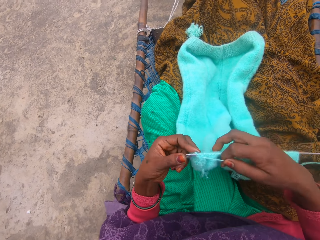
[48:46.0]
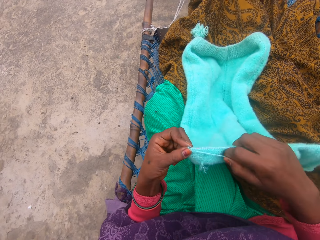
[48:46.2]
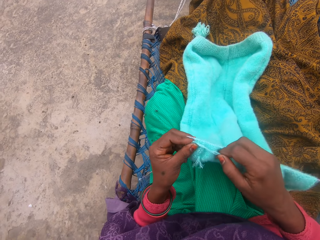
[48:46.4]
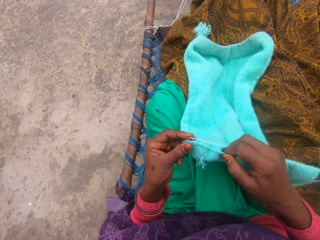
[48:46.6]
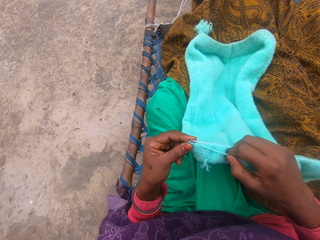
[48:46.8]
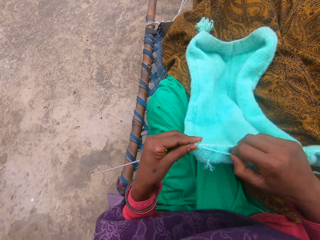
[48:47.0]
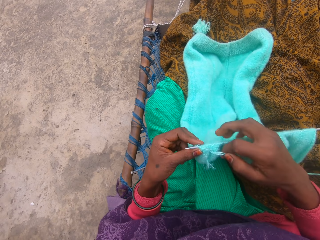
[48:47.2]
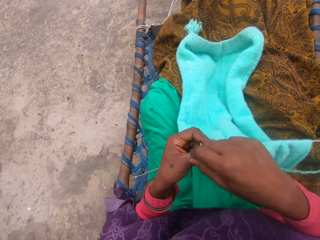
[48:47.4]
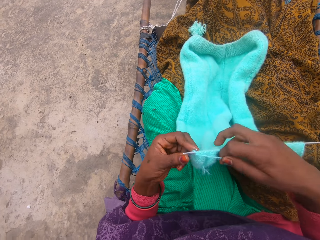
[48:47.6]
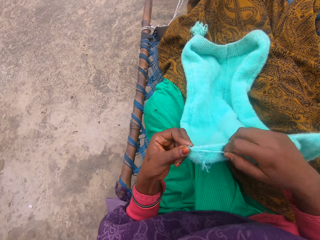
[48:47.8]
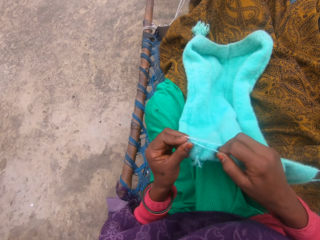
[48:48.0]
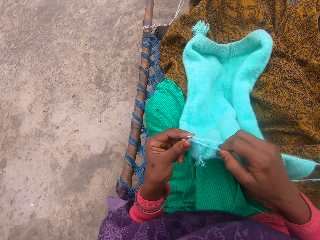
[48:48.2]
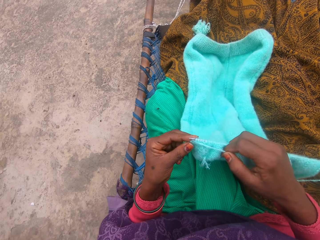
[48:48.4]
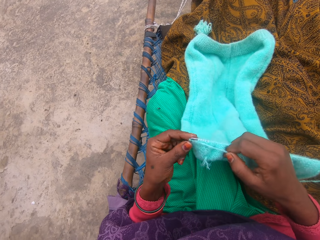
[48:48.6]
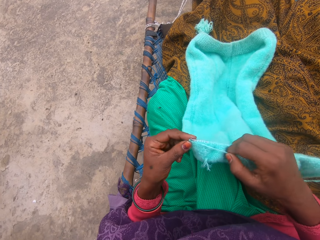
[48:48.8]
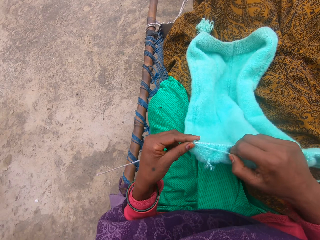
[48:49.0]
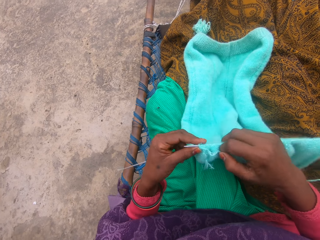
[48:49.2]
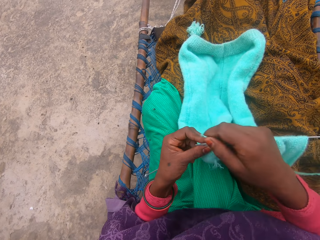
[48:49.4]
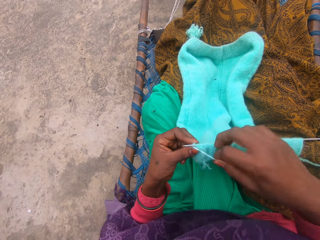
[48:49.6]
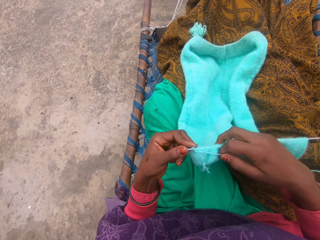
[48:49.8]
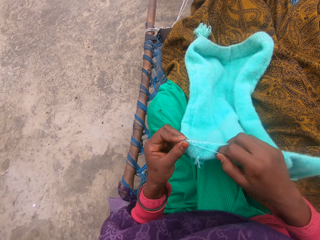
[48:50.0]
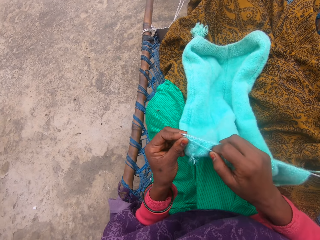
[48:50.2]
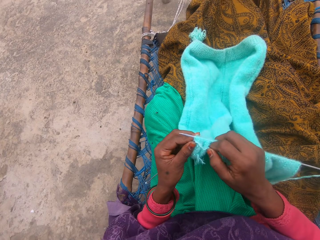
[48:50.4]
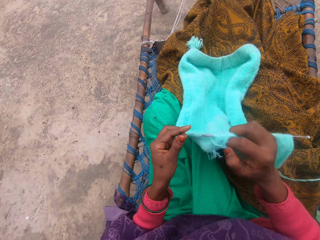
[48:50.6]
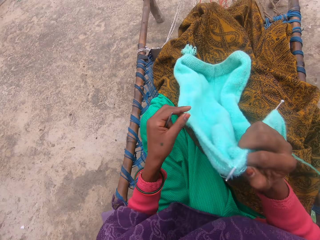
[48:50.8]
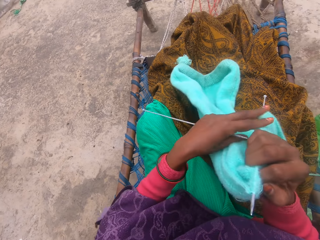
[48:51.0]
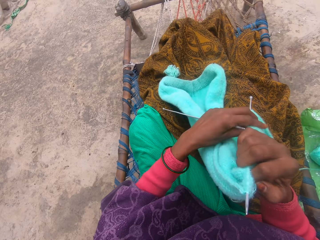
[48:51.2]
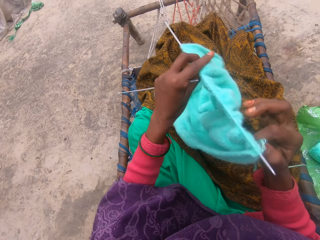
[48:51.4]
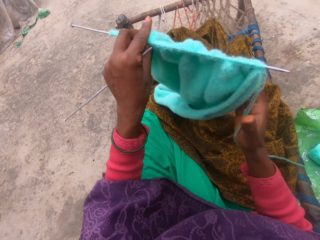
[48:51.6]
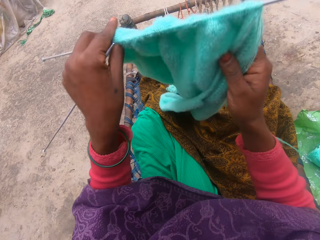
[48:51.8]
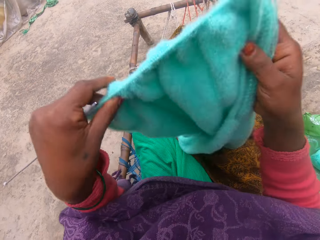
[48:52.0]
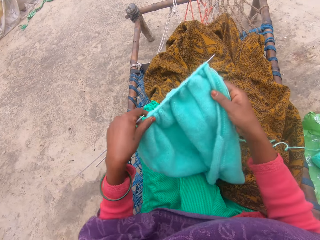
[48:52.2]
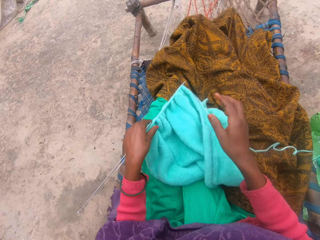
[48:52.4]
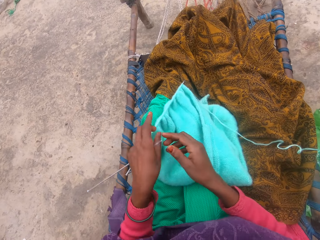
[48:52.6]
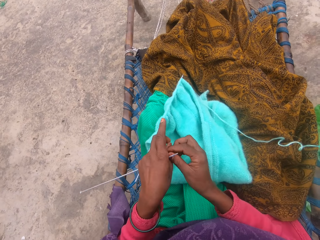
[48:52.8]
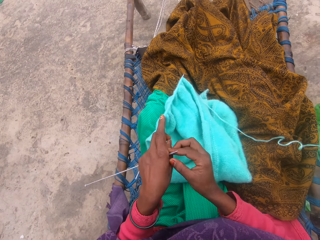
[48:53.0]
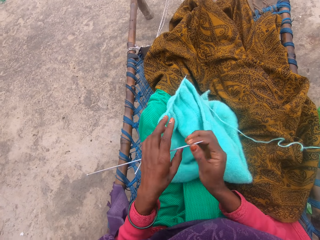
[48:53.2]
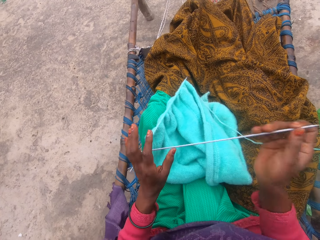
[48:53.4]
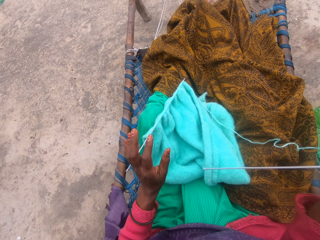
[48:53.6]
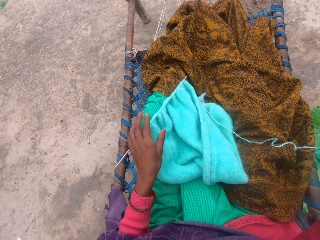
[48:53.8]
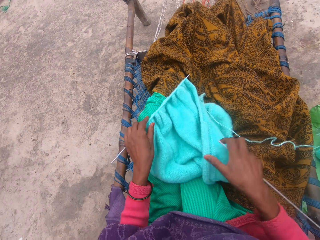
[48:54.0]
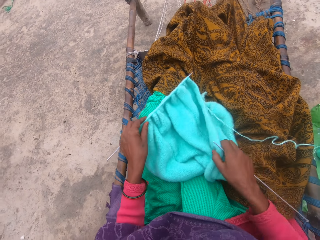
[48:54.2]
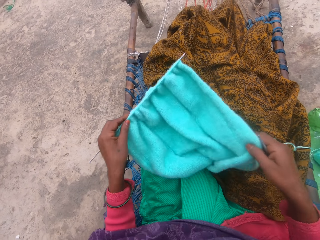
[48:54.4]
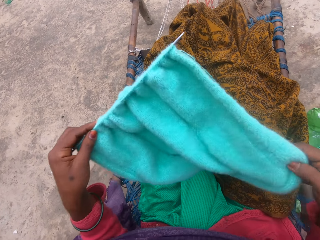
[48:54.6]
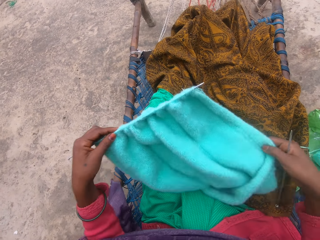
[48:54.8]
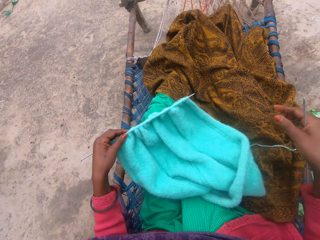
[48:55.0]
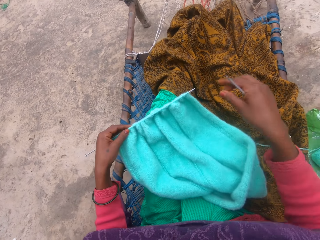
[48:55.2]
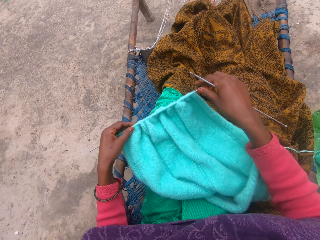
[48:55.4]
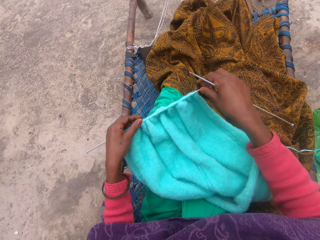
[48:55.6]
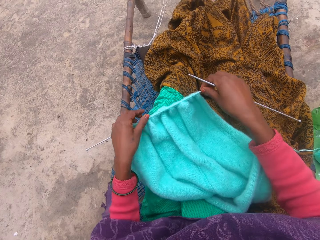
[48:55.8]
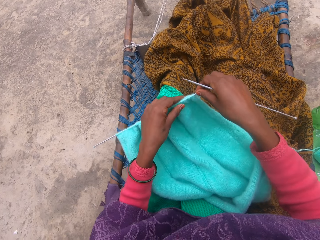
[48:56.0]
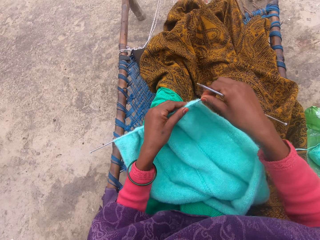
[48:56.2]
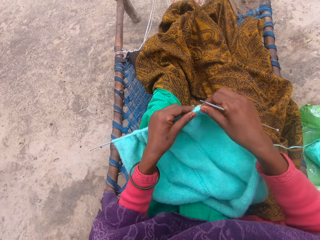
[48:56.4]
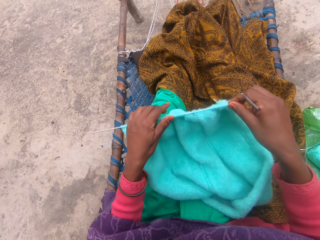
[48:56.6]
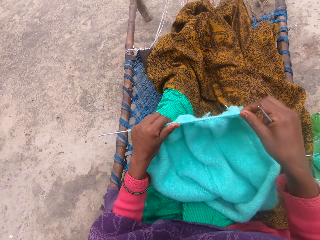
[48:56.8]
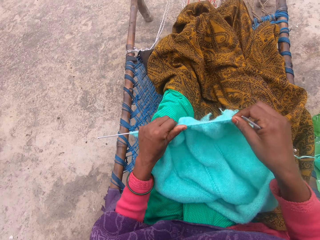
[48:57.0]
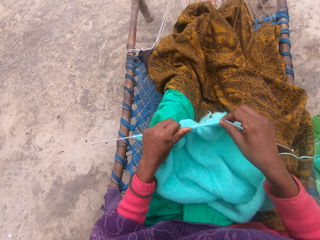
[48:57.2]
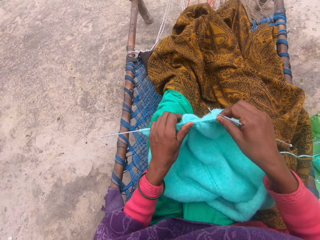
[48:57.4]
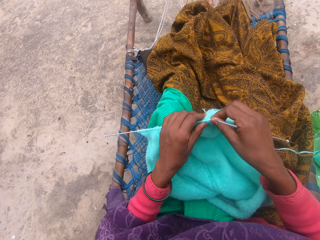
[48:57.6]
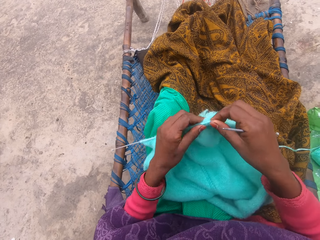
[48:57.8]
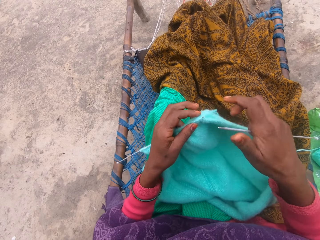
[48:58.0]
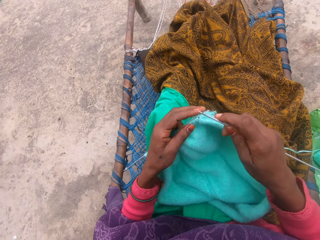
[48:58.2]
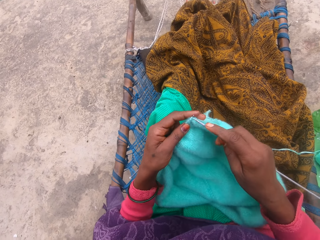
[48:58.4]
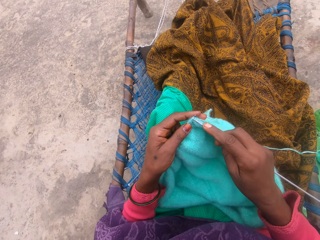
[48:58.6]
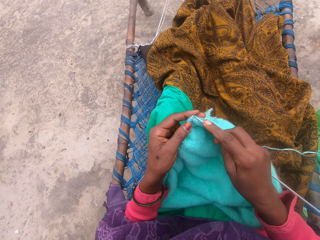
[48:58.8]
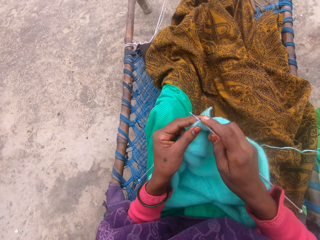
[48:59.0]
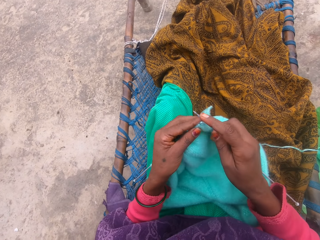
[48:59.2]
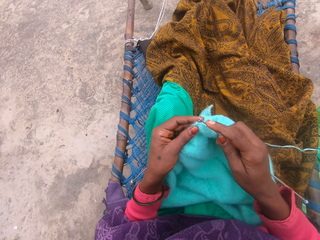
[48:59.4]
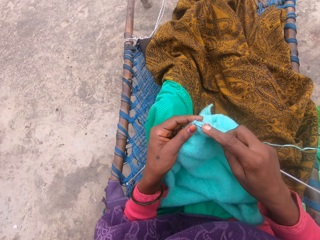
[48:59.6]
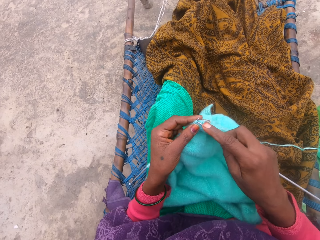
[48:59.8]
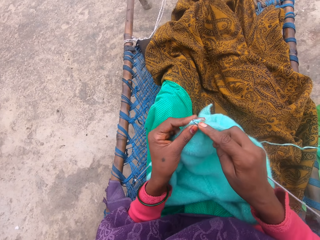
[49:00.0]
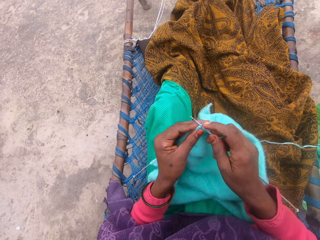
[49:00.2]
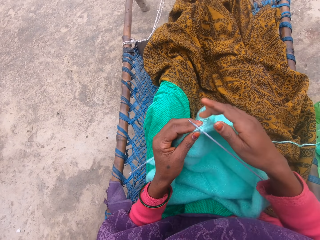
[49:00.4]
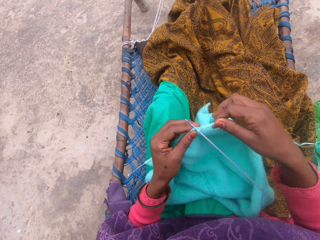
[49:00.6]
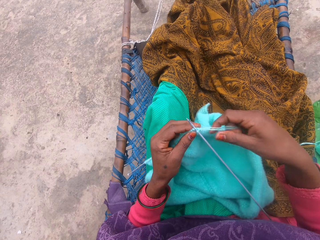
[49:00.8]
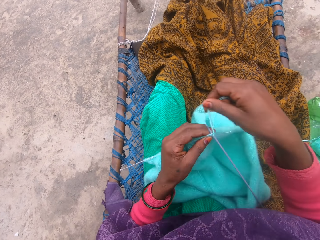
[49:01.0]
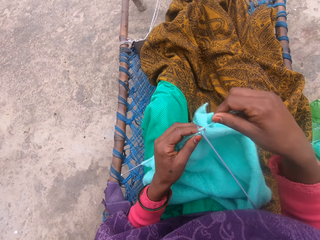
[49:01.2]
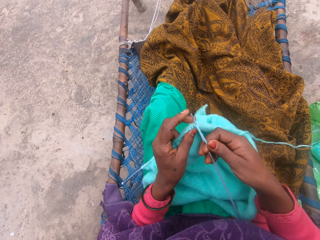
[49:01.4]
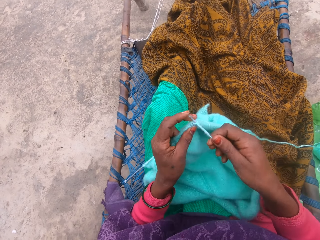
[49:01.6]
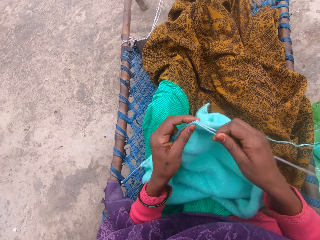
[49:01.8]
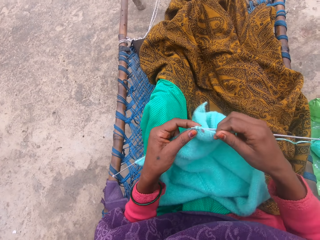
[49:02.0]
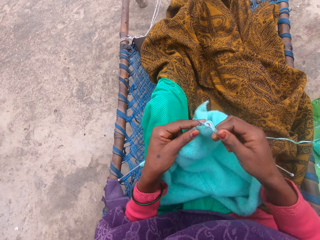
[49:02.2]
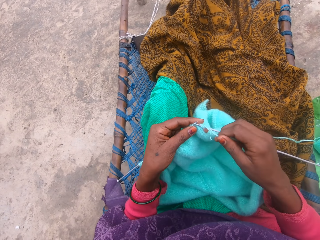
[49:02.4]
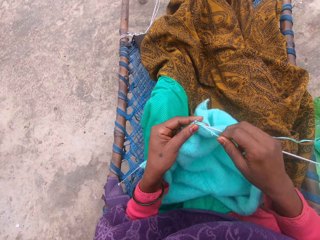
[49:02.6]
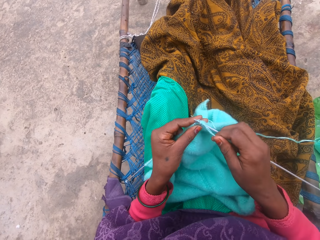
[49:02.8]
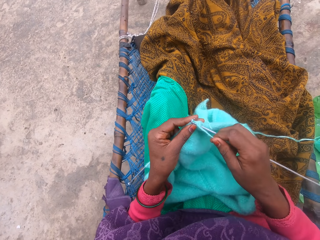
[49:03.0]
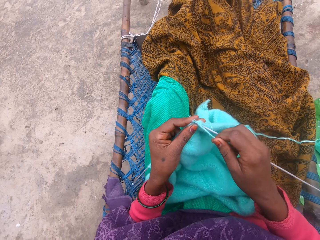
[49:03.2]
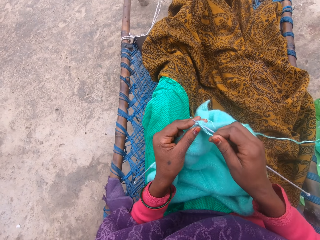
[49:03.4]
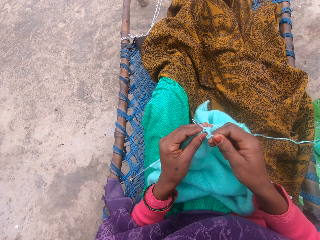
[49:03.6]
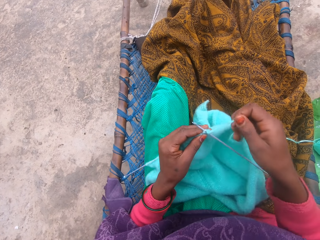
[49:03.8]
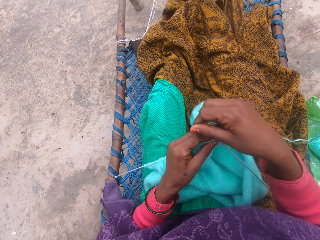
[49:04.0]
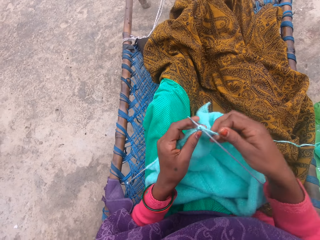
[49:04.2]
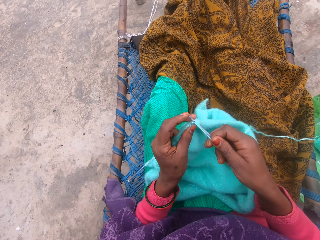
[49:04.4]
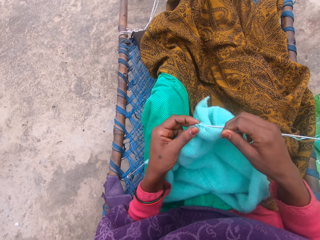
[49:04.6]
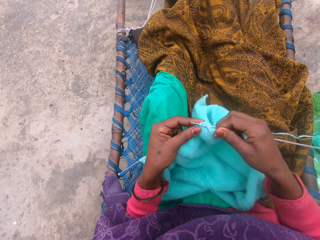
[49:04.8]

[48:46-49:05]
The camera wearer turns the yarn to the other side with her two hands. She drops the crochet on her lap with her two hands. She collects the knitting needle with her right hand from her left hand. She picks up the crochet from her lap with her two hands. She drops the crochet on her lap with her two hands. She moves the piece of cloth. She adjusts the knitting needle with her two hands. She pushes the needle through the piece of cloth. She knits the yarn with the needle.

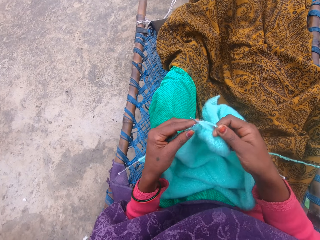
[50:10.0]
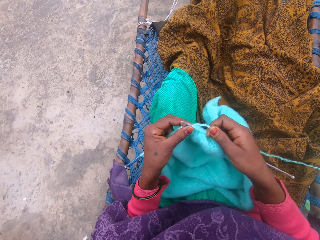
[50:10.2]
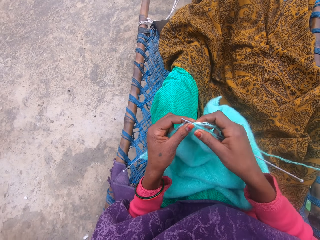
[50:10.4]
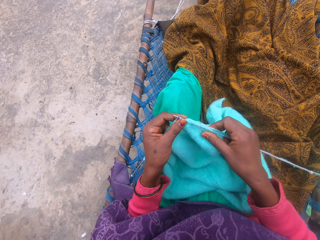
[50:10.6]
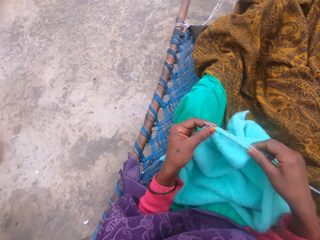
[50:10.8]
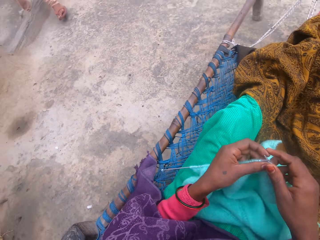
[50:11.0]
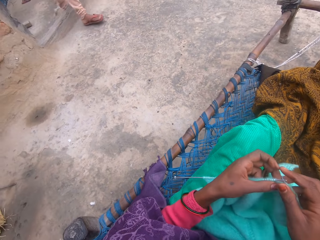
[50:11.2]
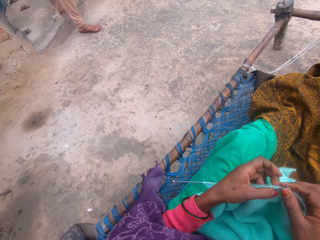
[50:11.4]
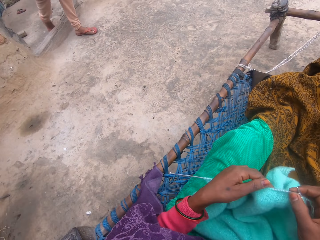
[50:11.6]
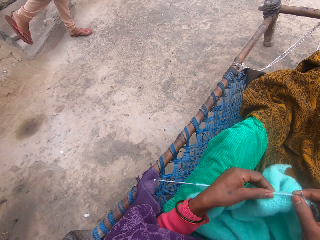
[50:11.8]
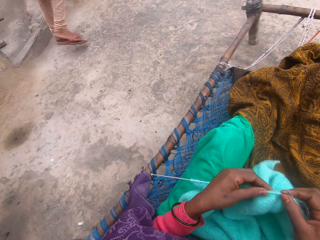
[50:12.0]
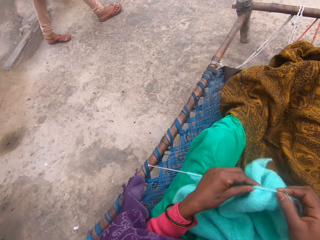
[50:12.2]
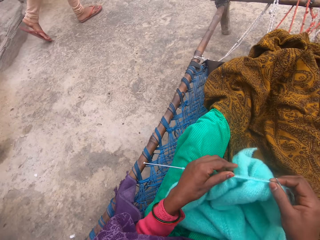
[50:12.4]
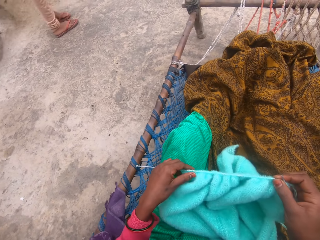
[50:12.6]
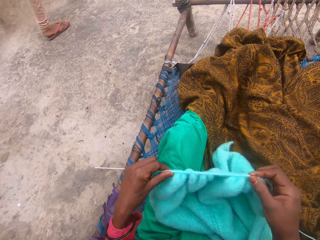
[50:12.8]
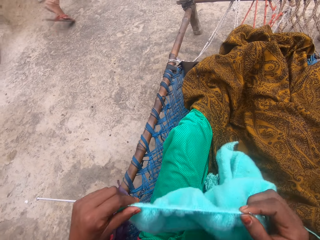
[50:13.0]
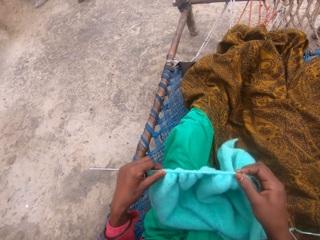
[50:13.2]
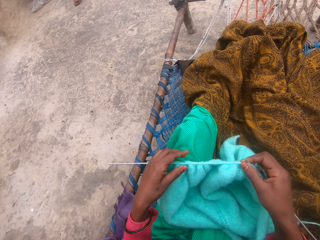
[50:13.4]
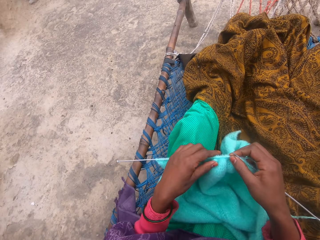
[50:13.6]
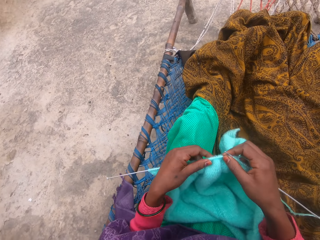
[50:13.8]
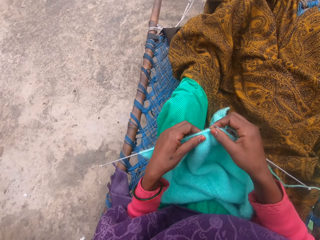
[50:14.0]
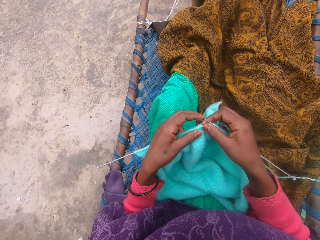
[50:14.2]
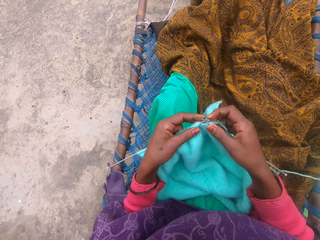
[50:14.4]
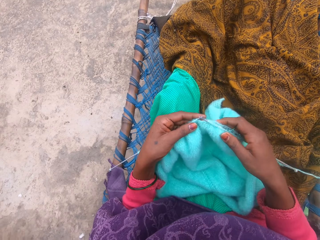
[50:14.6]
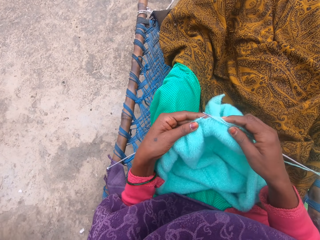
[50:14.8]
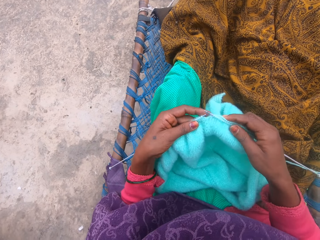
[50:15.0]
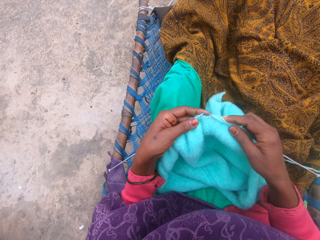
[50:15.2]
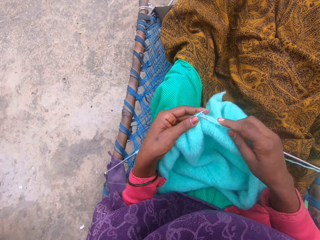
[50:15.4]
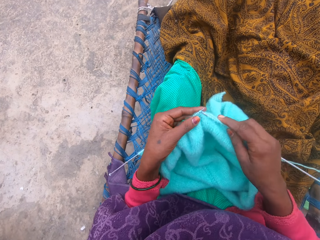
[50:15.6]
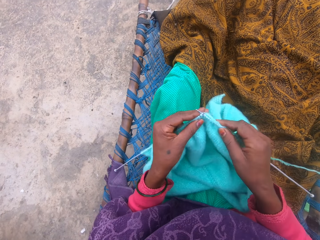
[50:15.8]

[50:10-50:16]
The camera wearer turns to her left. A boy comes in. The boy kicks a stone on the floor with his right leg. The camera wearer adjusts the knitting needle with her two hands and talks. The boy walks out.
